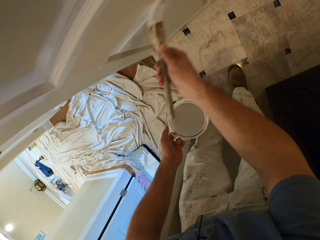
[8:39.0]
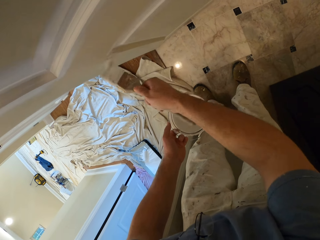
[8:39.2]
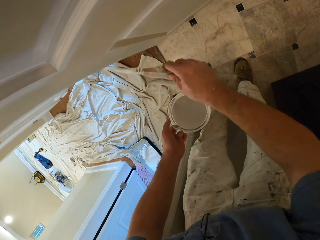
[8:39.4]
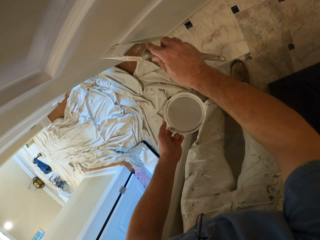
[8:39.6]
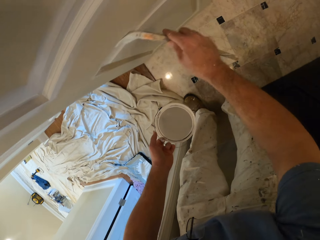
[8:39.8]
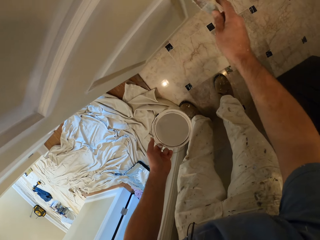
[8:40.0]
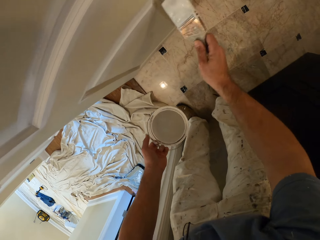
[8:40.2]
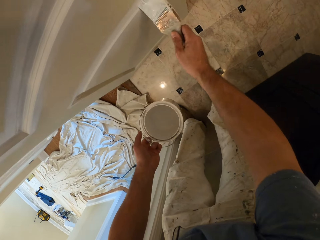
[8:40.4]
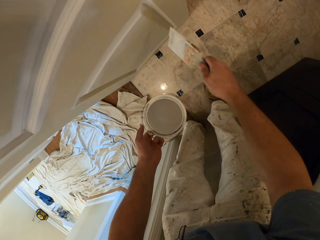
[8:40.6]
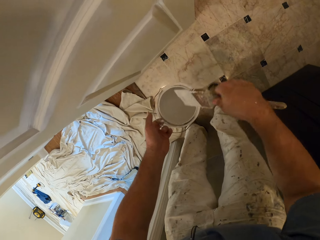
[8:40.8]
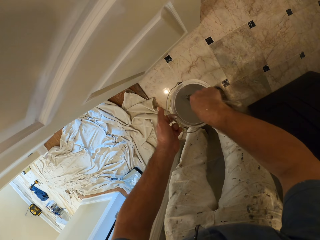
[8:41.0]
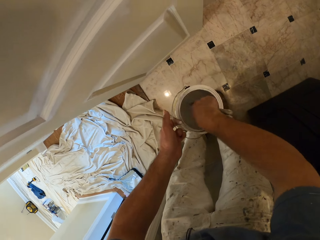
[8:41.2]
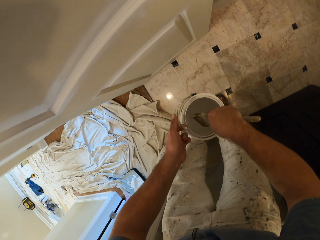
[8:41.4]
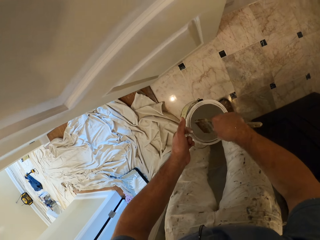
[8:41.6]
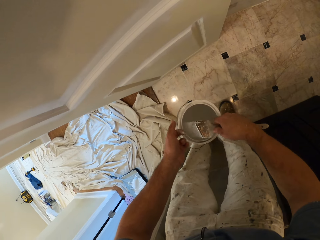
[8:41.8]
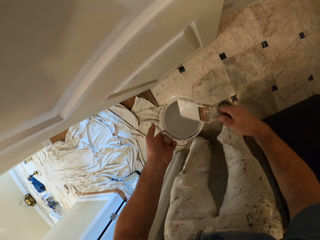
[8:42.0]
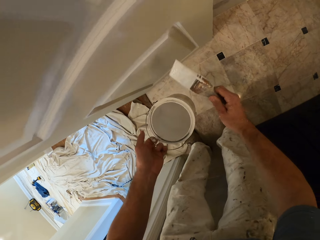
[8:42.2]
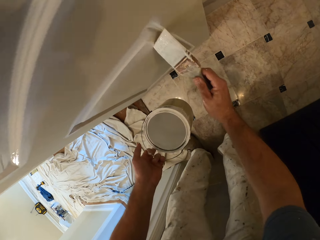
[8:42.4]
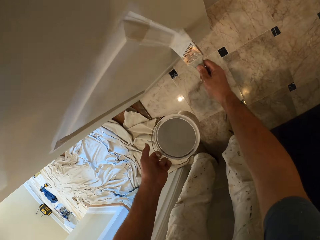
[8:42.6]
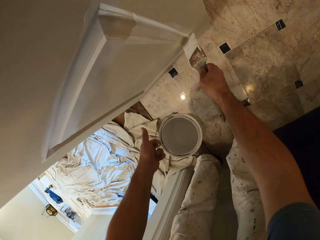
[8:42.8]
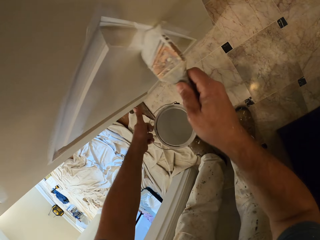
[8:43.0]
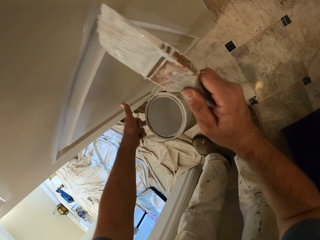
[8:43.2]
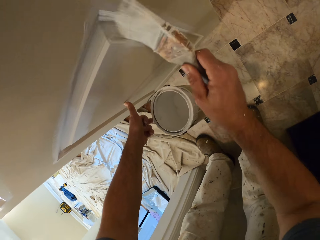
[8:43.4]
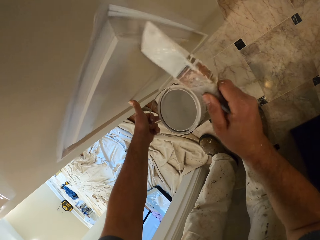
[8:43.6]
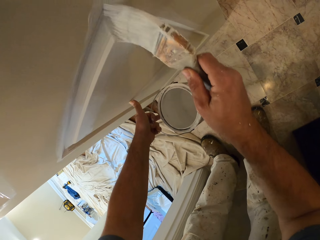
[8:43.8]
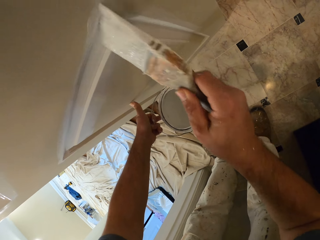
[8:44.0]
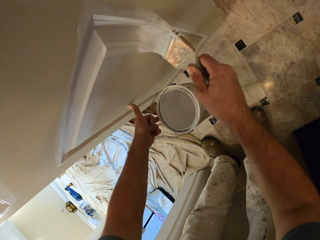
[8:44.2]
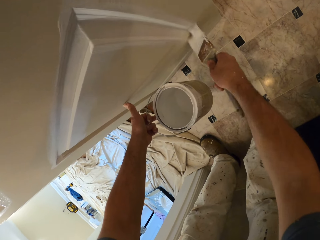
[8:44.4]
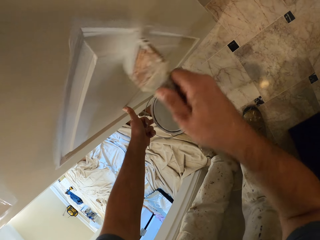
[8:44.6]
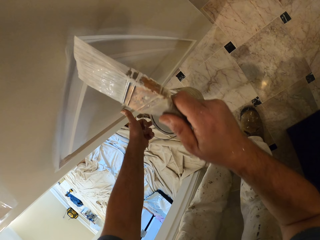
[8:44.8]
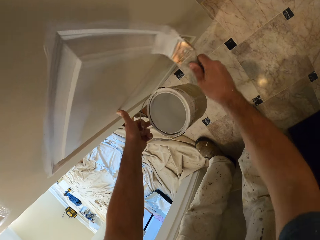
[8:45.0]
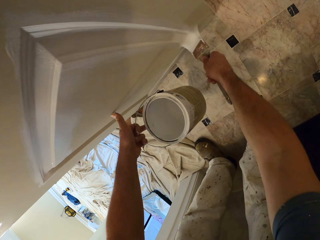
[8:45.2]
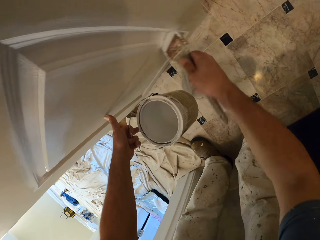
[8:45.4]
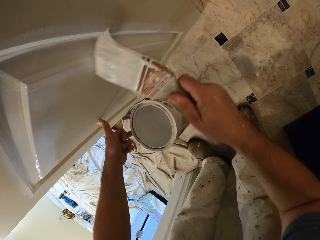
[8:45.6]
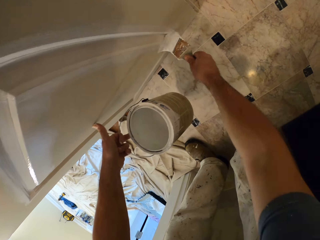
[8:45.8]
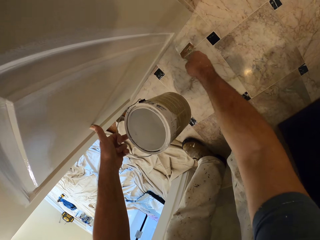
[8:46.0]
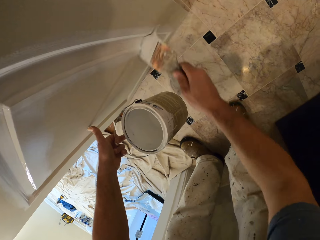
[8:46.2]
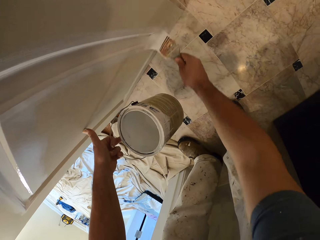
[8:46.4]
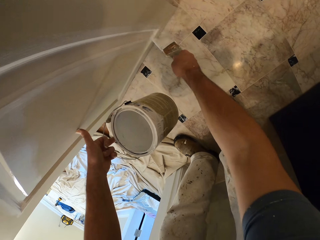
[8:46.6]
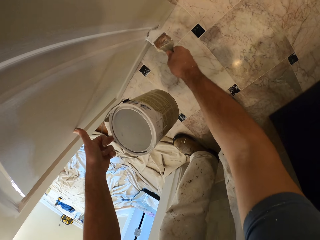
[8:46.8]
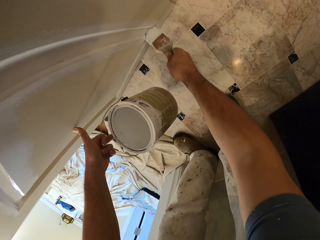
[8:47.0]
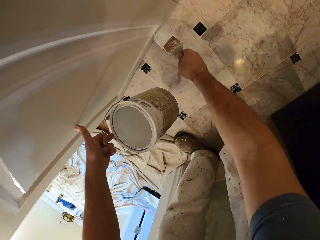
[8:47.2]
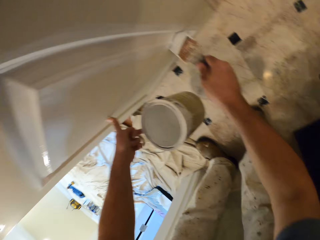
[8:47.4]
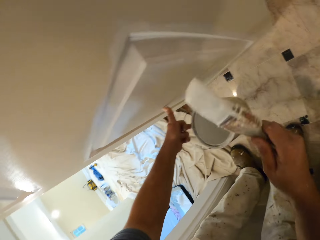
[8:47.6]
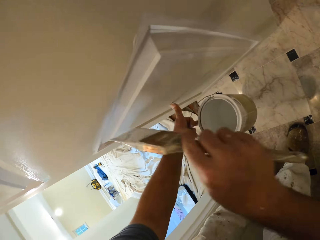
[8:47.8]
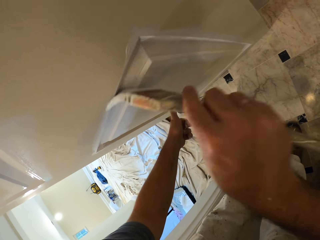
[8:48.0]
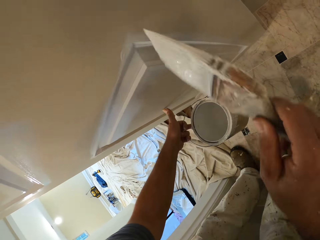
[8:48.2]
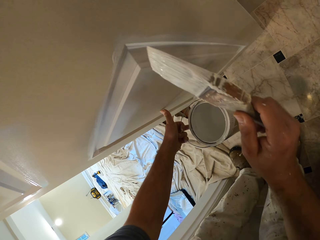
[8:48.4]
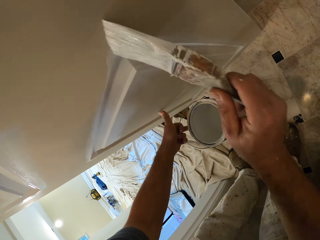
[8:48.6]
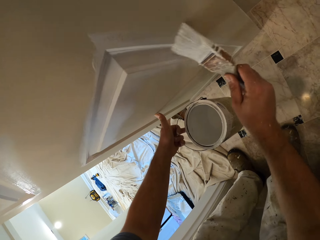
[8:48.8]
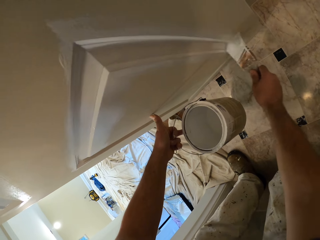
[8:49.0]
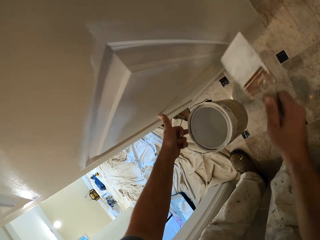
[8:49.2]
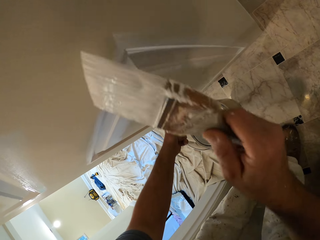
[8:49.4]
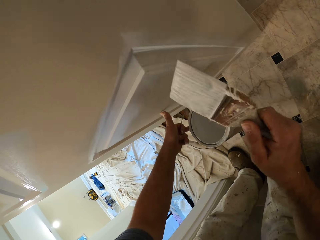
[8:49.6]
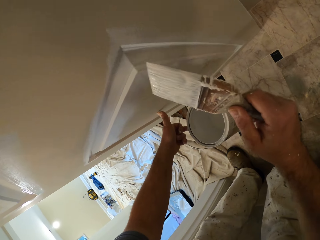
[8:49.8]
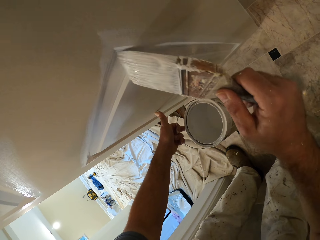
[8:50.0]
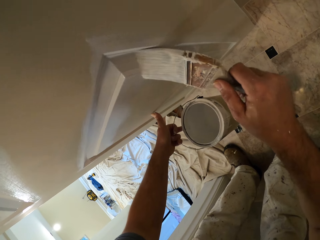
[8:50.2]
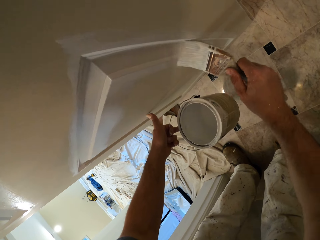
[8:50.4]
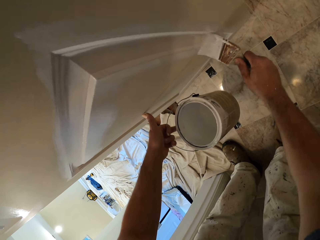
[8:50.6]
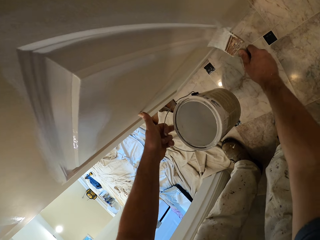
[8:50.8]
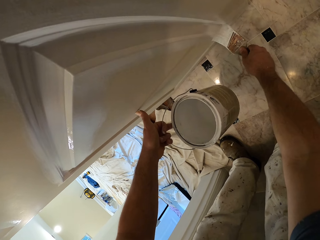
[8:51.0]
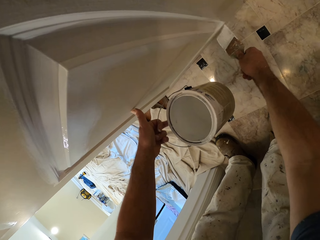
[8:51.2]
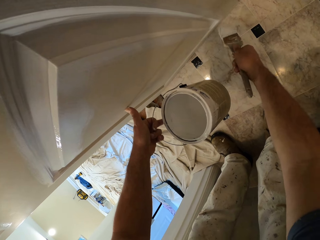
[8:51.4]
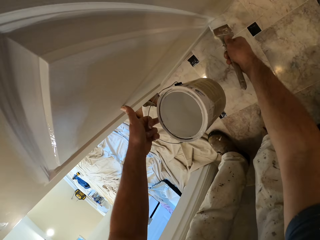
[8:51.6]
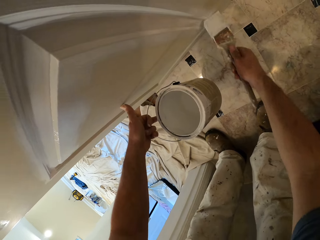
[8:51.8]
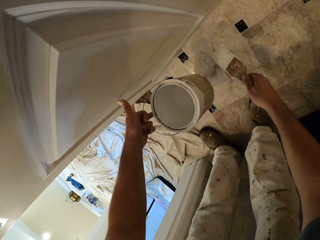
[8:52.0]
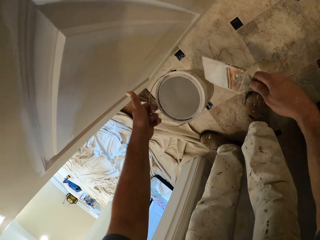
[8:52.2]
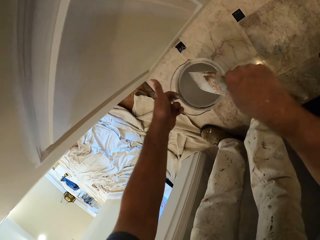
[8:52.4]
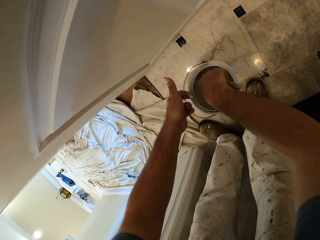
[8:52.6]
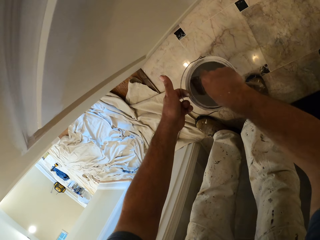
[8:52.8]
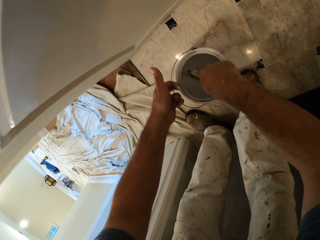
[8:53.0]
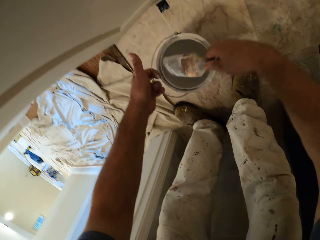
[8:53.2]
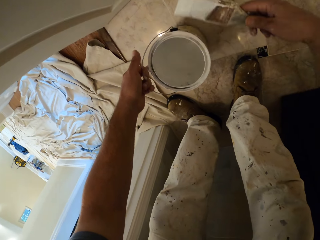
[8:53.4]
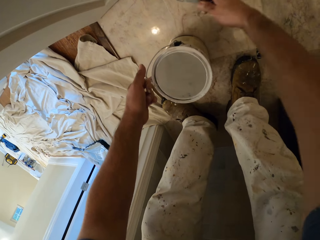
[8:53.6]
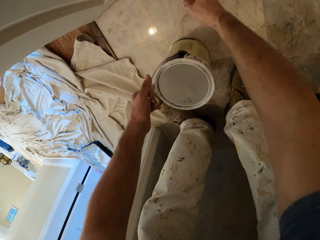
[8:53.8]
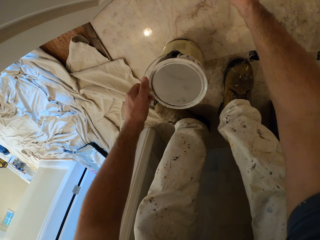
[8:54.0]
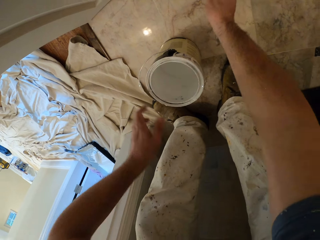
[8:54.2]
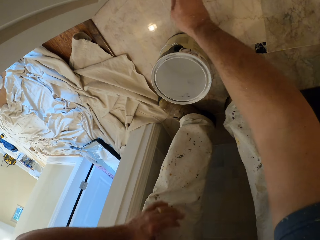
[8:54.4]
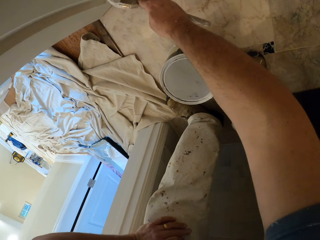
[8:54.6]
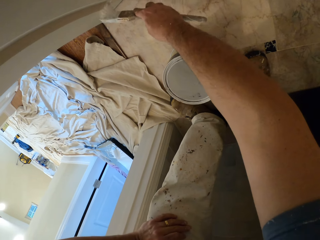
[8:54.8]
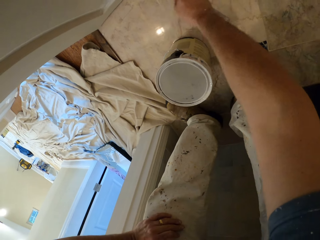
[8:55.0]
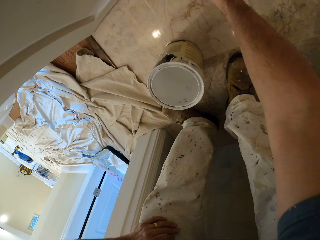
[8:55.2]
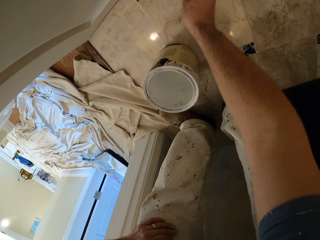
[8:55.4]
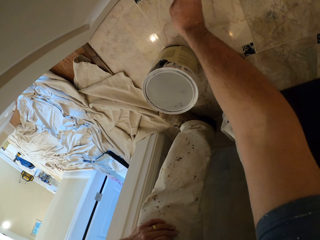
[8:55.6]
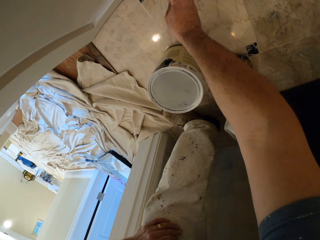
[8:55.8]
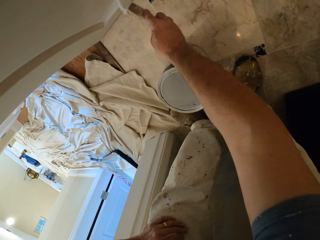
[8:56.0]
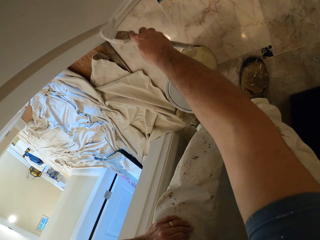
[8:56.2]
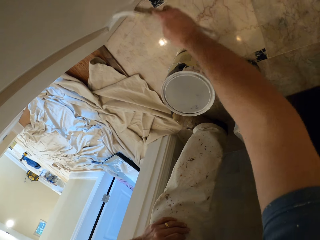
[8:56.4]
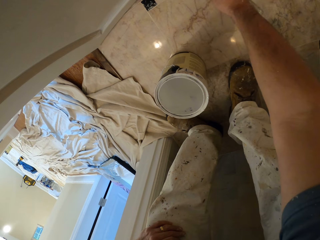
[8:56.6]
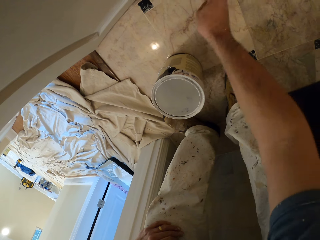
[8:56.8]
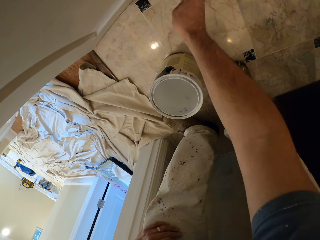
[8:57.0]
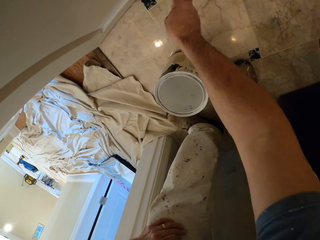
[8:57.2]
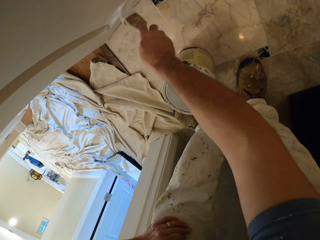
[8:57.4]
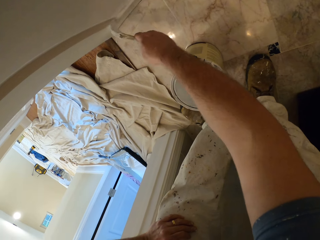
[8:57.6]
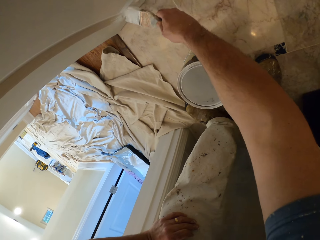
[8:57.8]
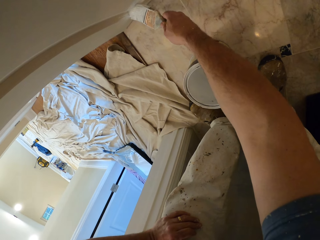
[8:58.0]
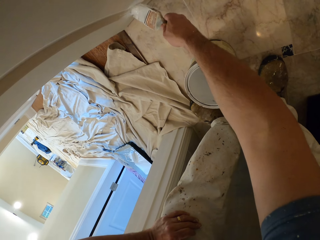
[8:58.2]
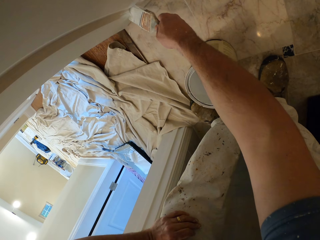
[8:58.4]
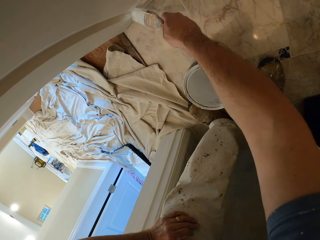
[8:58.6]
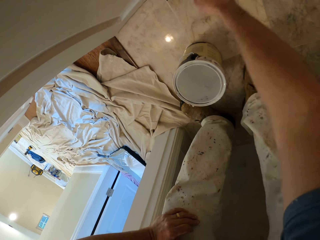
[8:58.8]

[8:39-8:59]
The camera wearer dips the paint brush into the paint container. They remove the paint brush from the paint container. They paint the door with the paint brush. They dip the paint brush into the paint container again. They remove the brush from the paint container. They paint the door with the paint brush.

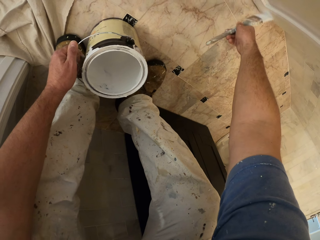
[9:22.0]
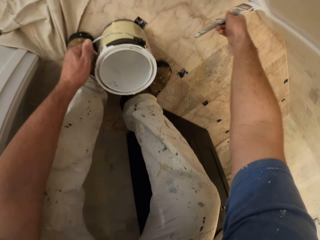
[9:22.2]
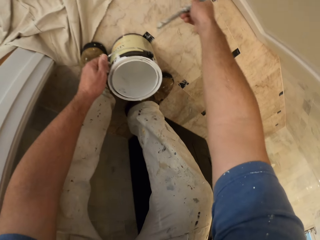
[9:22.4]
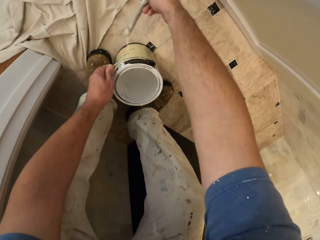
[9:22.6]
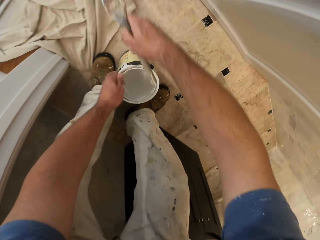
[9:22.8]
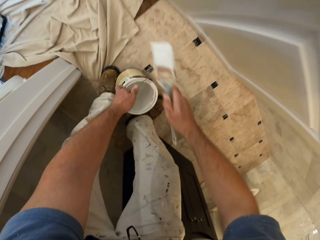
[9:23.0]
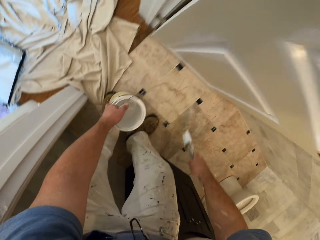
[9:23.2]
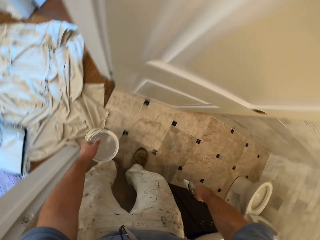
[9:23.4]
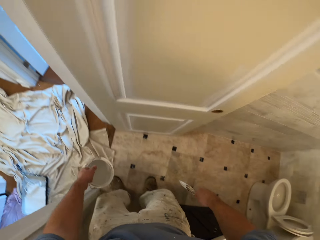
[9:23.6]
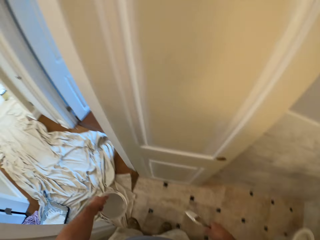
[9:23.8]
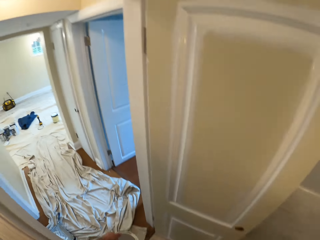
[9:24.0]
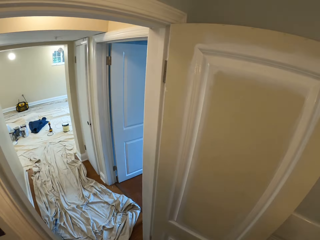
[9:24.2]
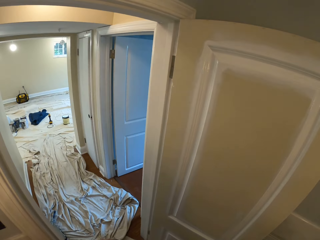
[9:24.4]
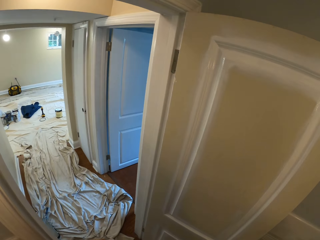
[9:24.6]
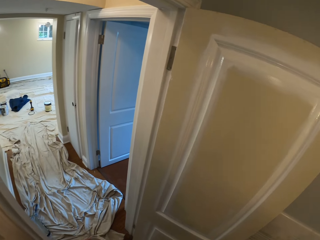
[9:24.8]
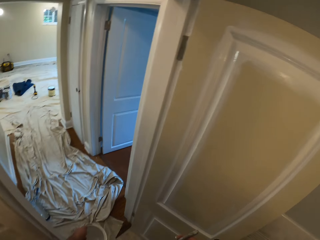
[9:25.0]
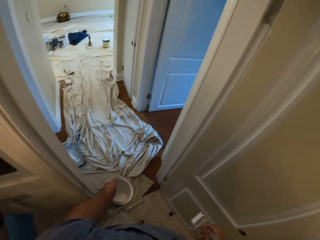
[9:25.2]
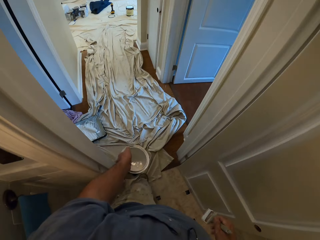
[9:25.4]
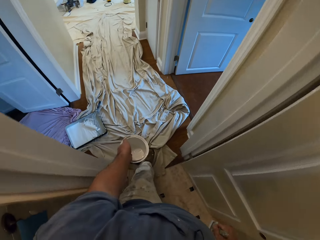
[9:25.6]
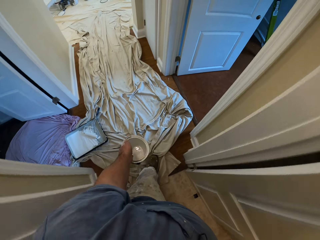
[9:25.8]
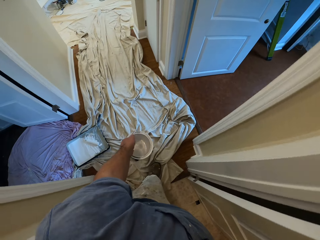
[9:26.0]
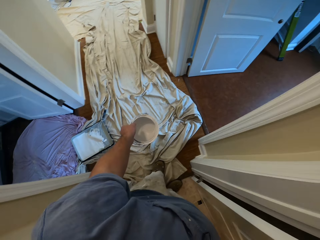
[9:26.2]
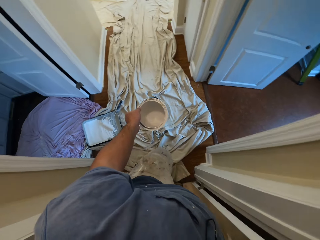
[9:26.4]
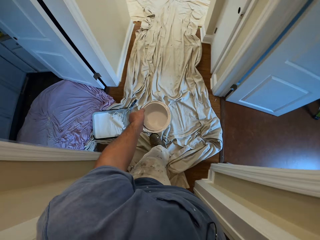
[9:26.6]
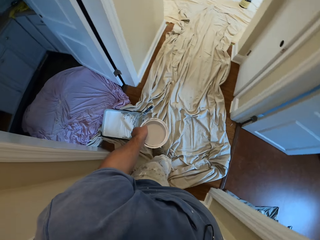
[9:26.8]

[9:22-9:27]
The camera wearer lifts the paint brush from the door. They pick the paint container from the floor. They walk in the room.
